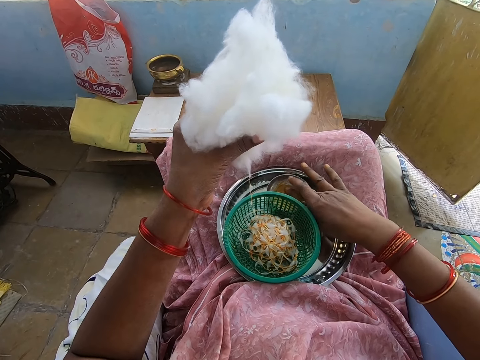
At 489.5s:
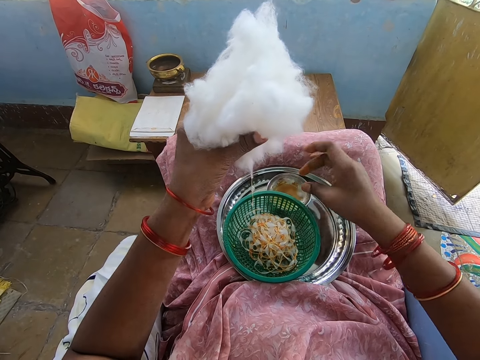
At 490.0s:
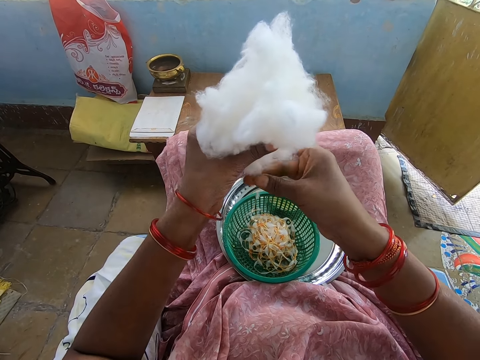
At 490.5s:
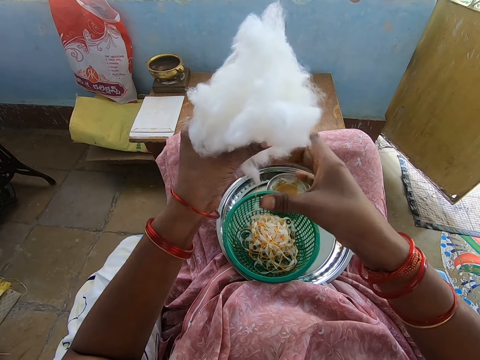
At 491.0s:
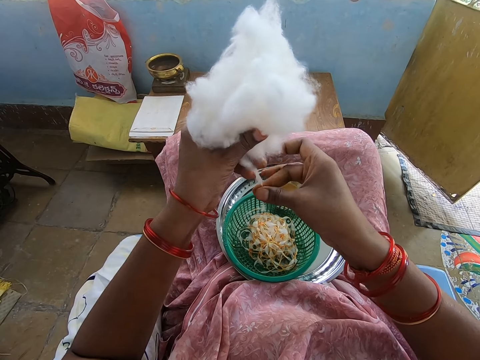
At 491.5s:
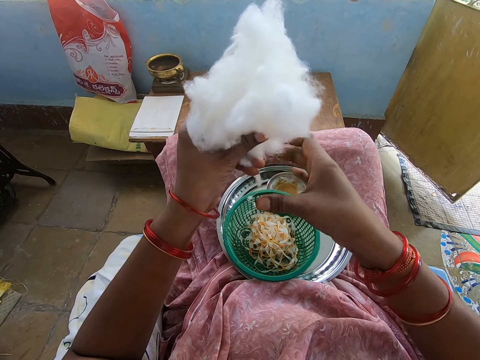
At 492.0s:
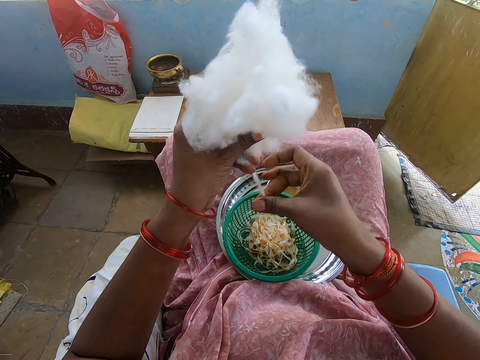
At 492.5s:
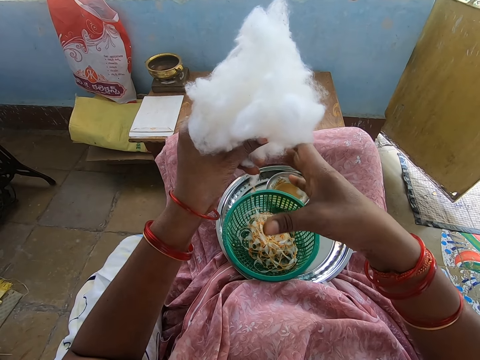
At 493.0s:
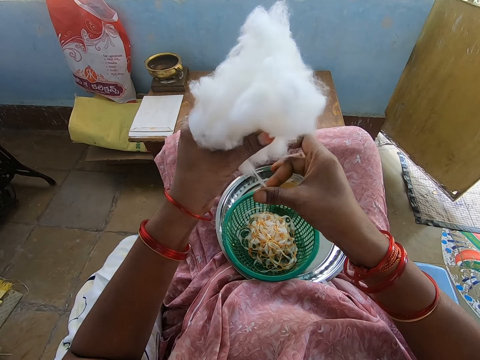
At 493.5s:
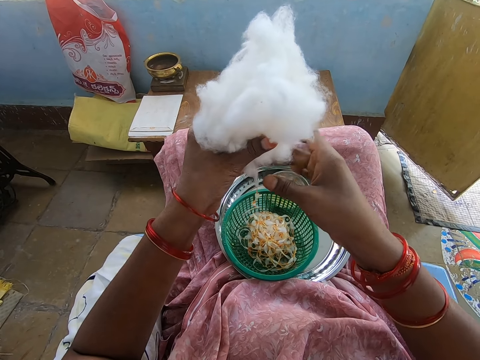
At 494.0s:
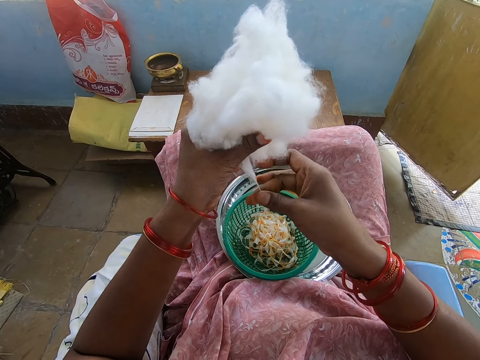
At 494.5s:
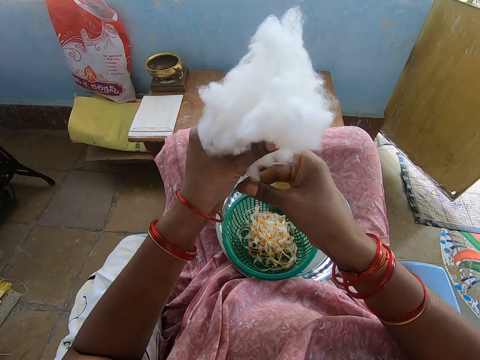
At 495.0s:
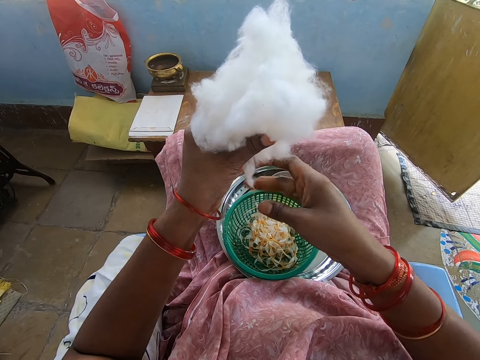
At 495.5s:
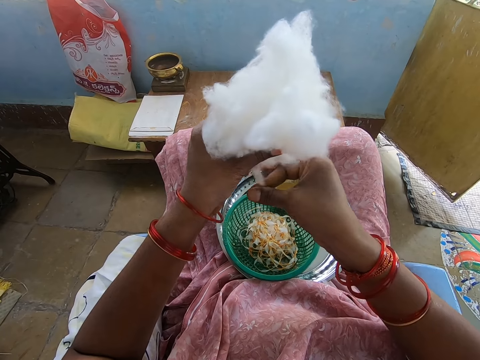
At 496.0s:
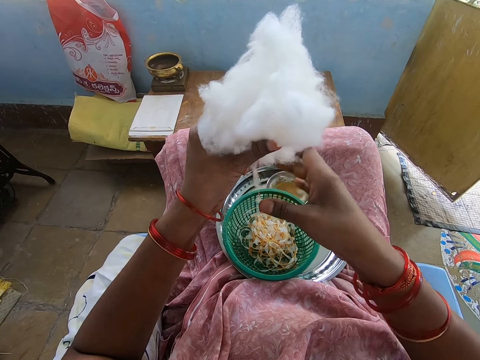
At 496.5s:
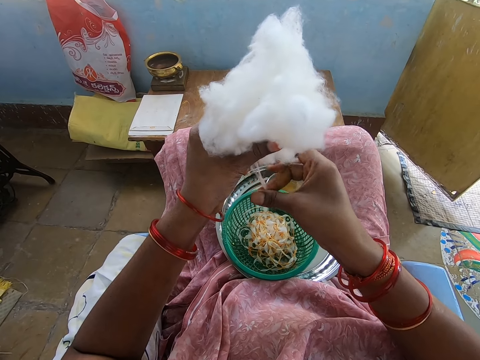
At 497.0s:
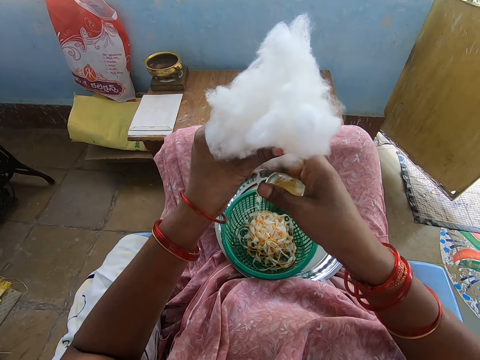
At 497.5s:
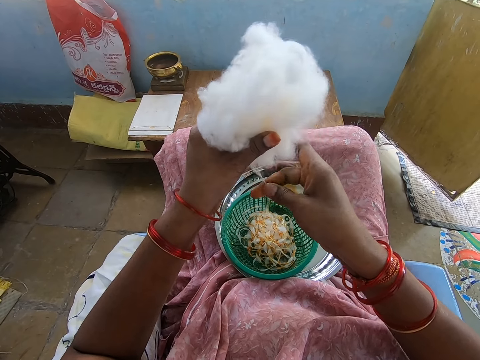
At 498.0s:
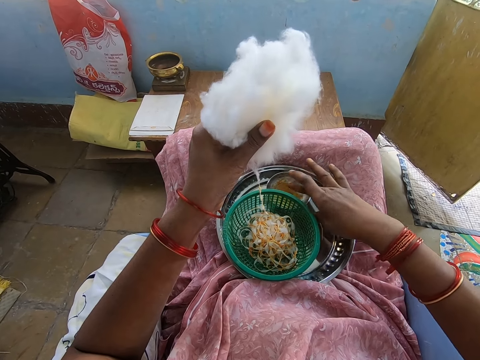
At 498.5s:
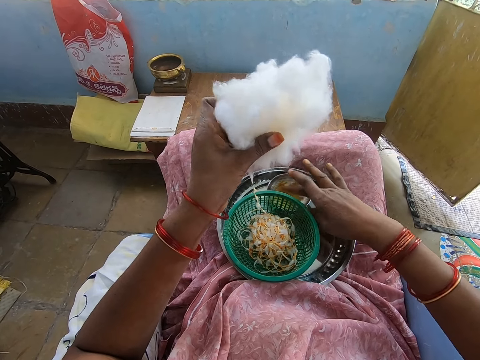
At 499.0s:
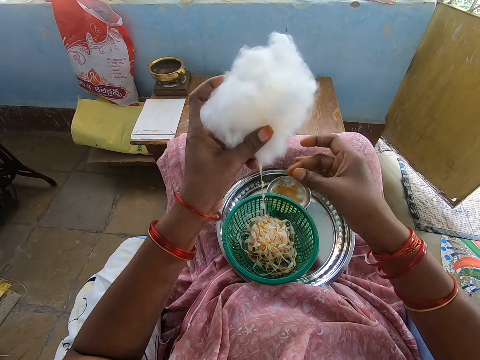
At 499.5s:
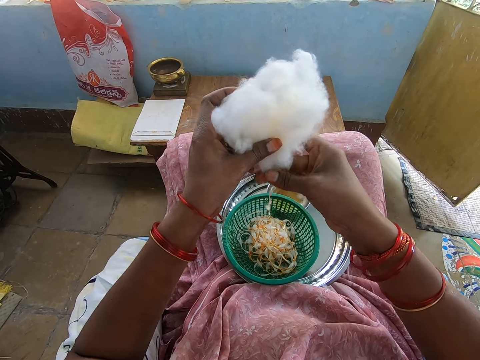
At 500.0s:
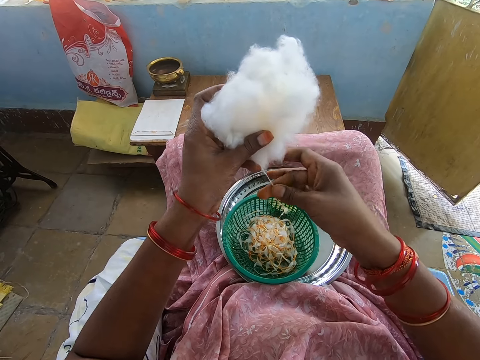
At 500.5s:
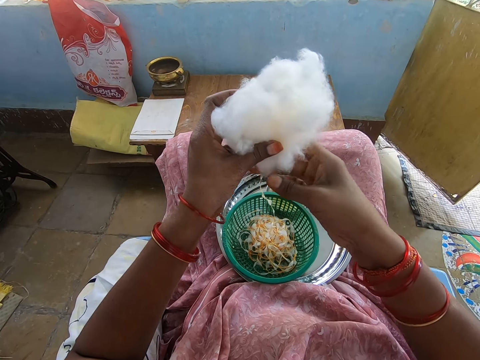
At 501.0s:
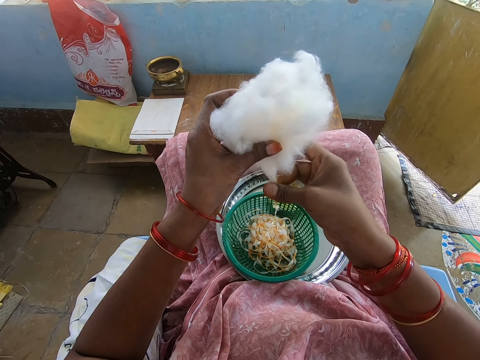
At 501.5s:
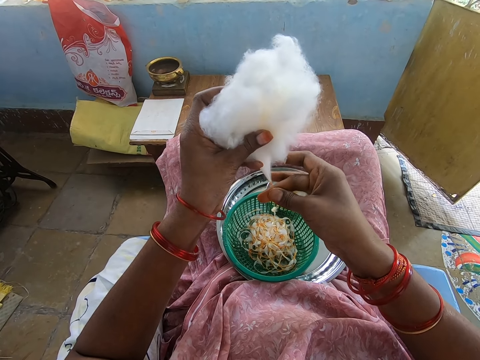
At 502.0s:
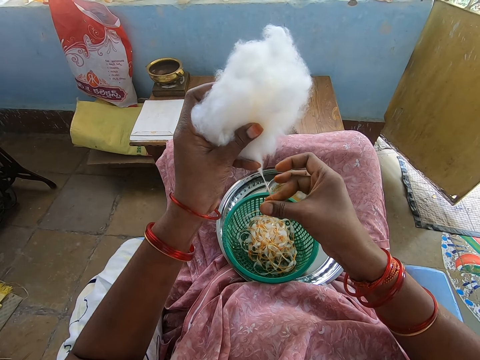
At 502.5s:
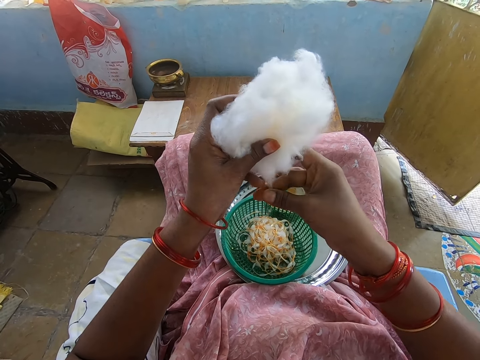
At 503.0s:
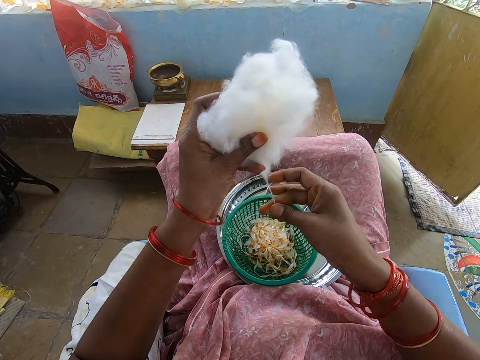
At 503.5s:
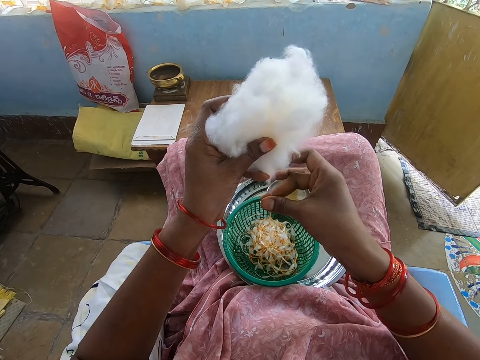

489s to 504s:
The camera wearer applies oil on her right hand from a bowl in a tray on her lap. She touches something. She rolls cotton with her right hand from the cotton ball in her left hand. She applies oil on her right hand from the bowl in the tray on her lap. She touches something. She rolls cotton with her right hand from the cotton ball in her left hand.

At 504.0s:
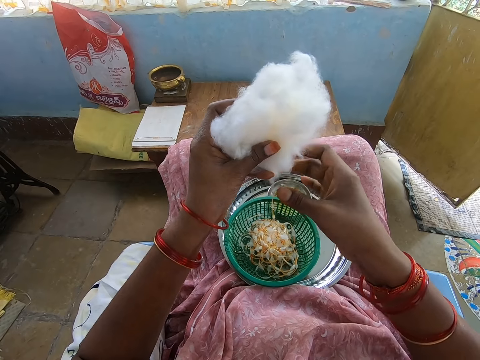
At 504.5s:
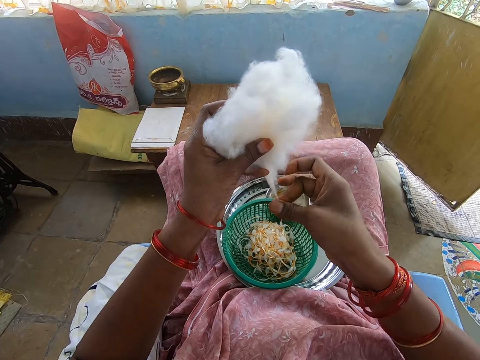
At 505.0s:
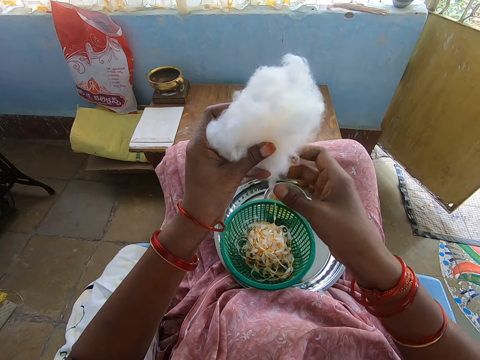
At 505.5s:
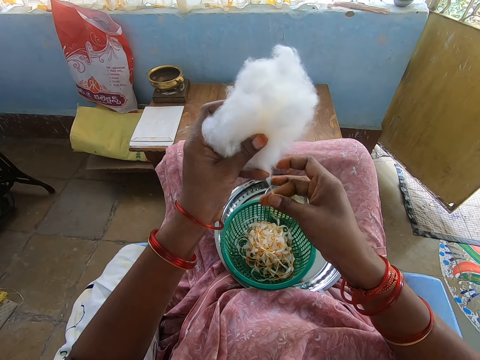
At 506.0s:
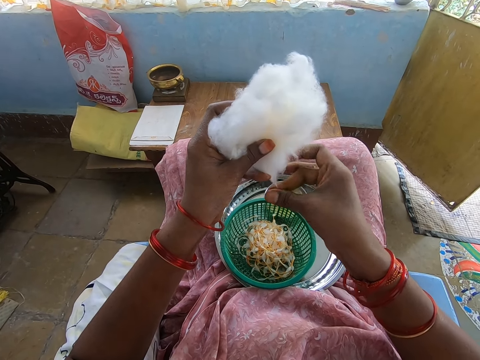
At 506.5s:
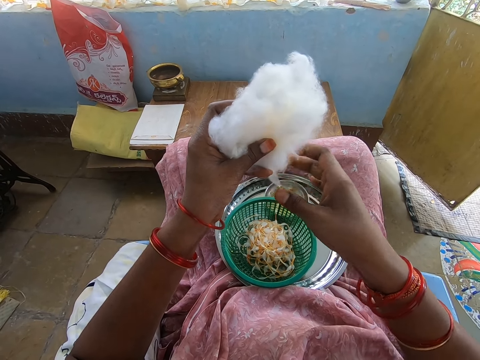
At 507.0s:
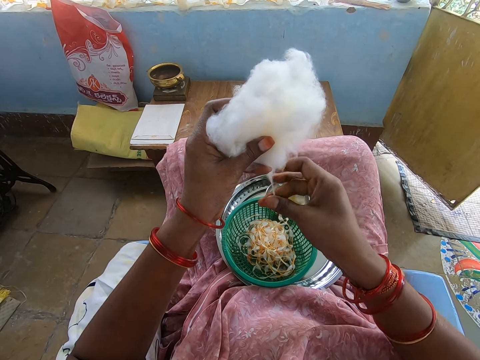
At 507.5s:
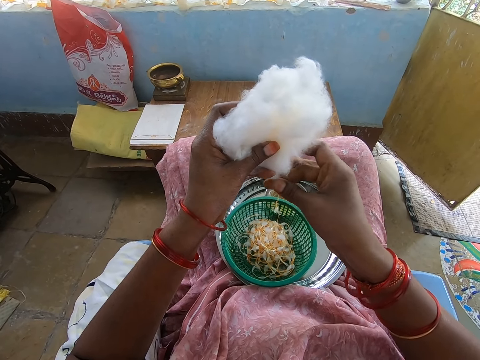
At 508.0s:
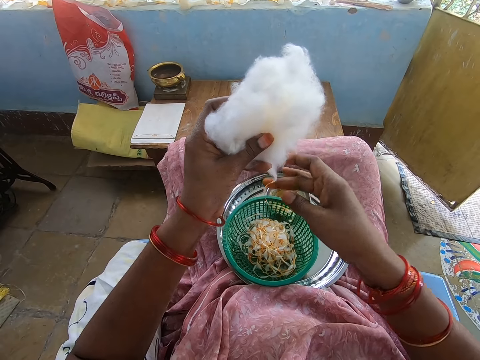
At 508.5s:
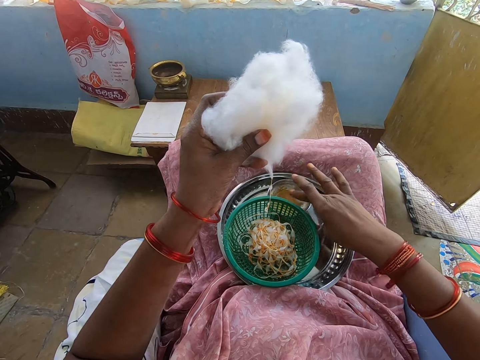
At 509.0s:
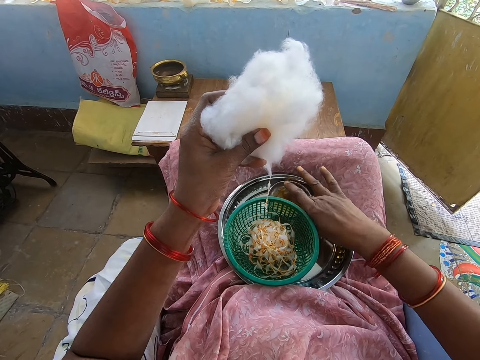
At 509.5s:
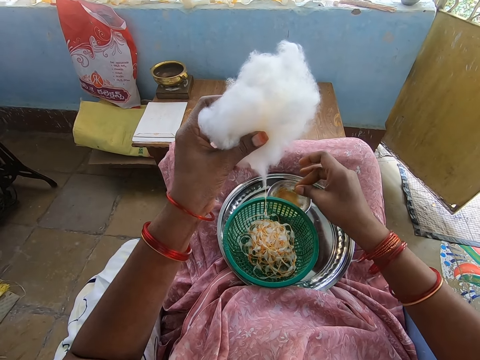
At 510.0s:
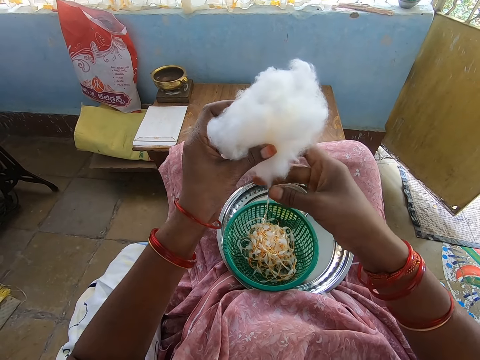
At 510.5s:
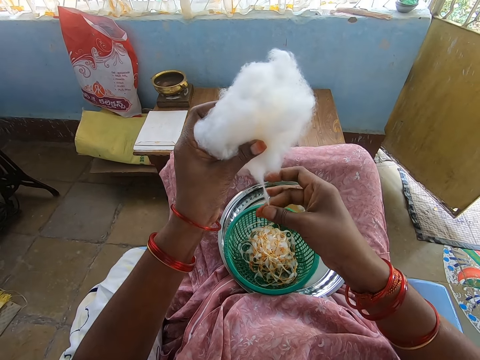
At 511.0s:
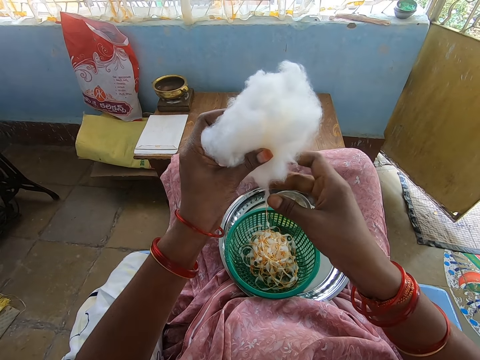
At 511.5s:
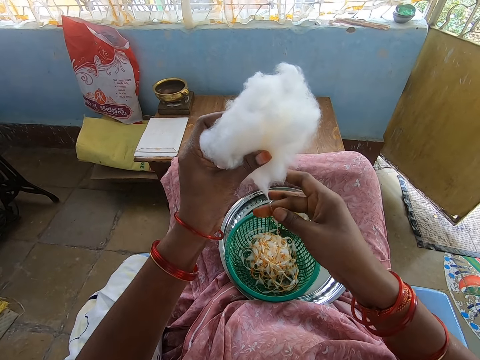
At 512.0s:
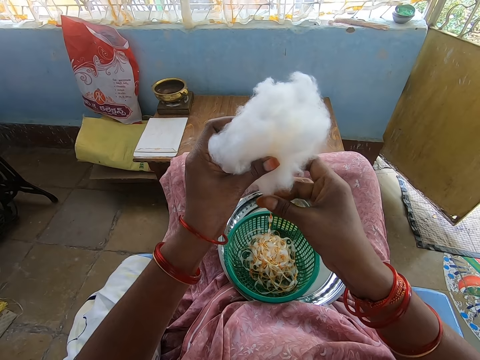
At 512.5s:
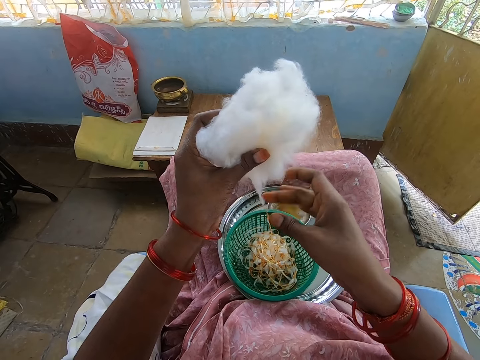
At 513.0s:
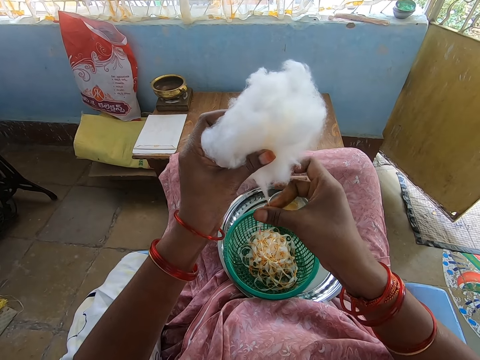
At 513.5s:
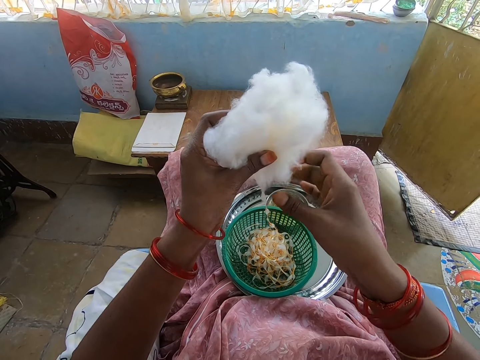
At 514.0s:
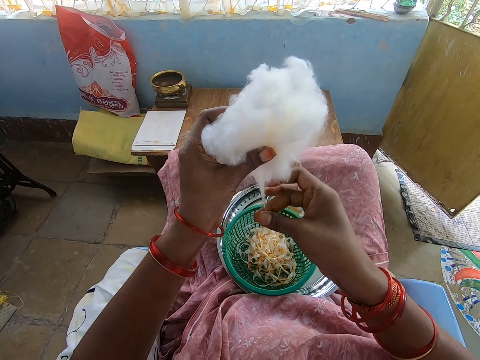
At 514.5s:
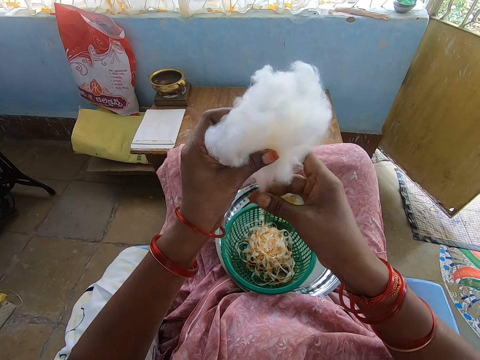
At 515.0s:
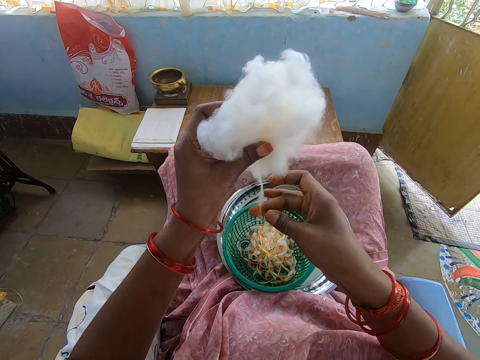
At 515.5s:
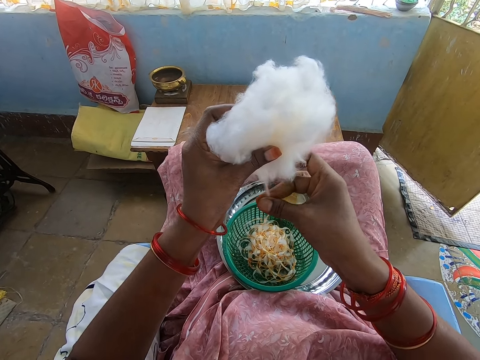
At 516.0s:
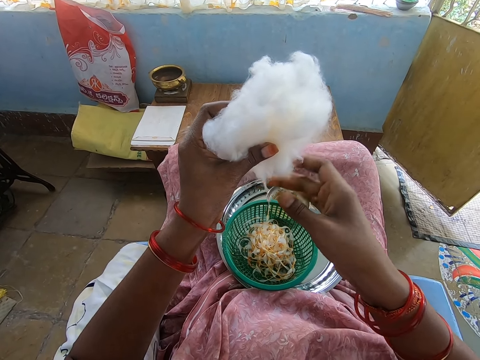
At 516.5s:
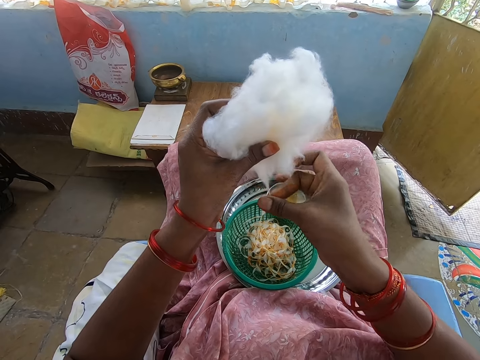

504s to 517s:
The camera wearer applies oil on her right hand from a bowl in a tray on her lap. She touches something. She rolls cotton with her right hand from the cotton ball in her left hand.
